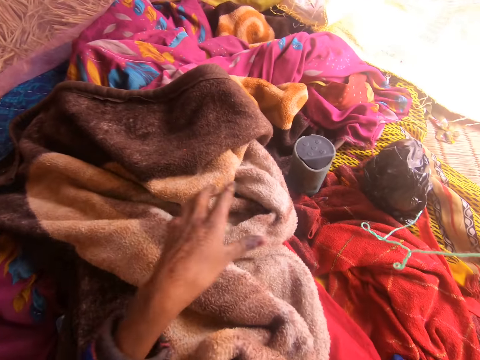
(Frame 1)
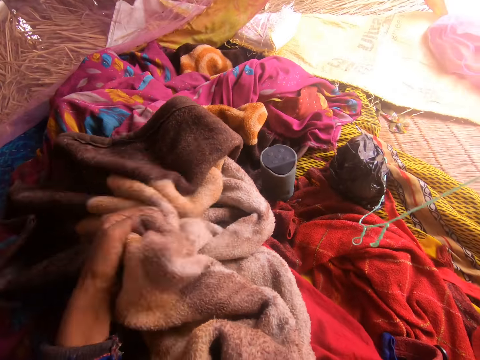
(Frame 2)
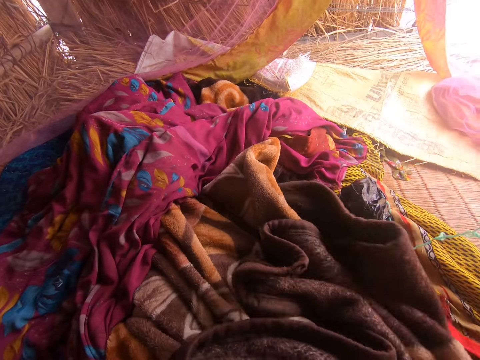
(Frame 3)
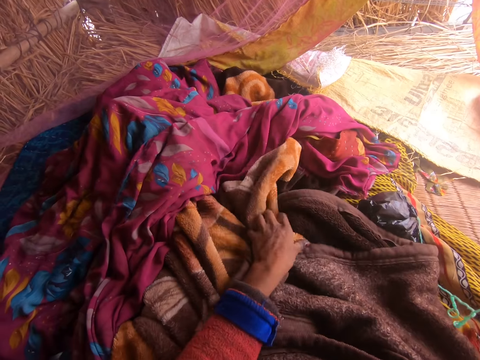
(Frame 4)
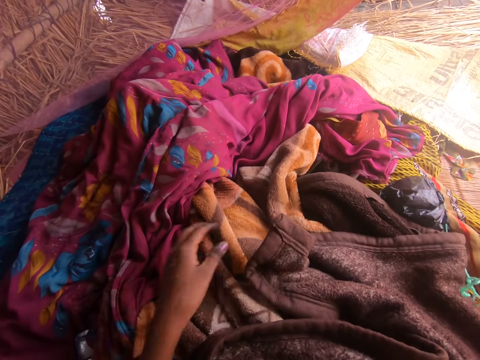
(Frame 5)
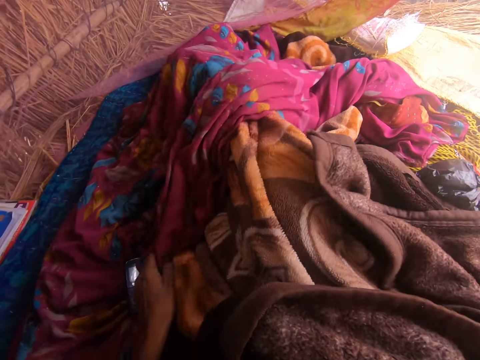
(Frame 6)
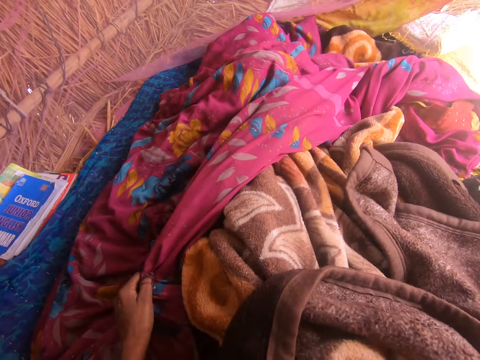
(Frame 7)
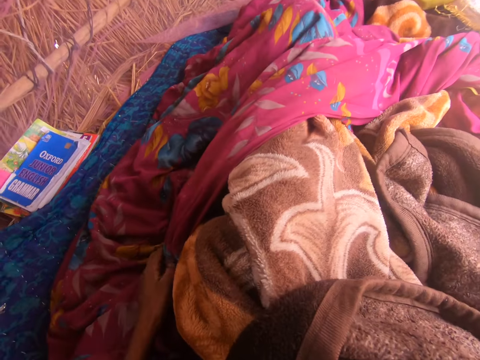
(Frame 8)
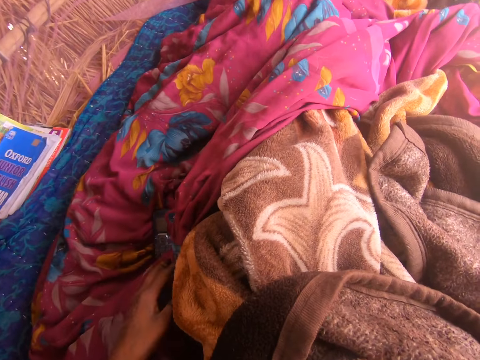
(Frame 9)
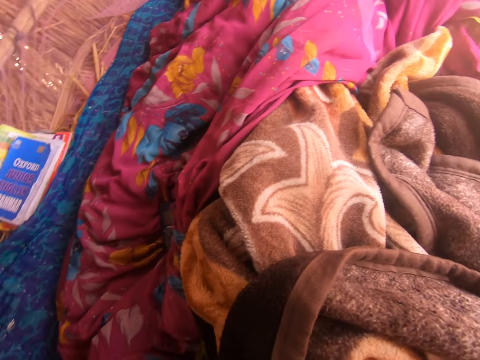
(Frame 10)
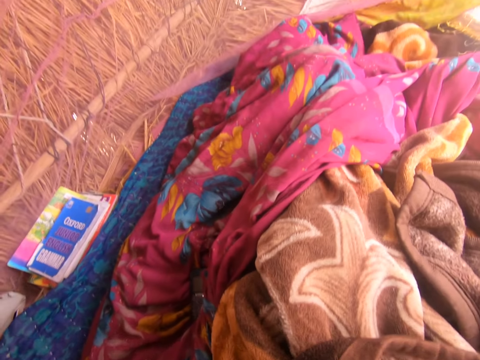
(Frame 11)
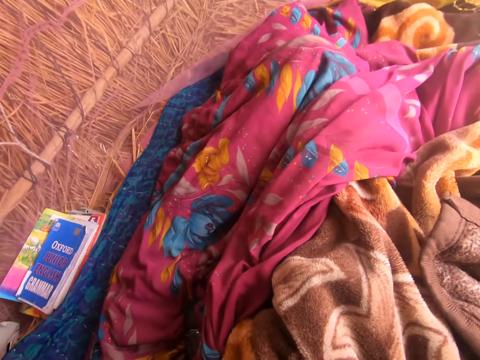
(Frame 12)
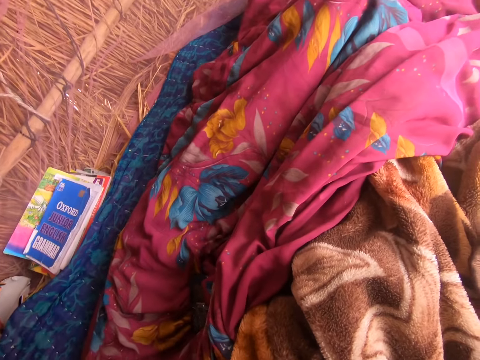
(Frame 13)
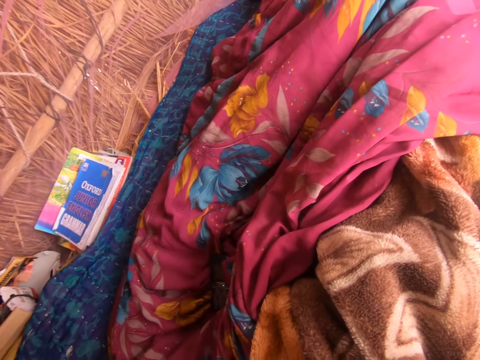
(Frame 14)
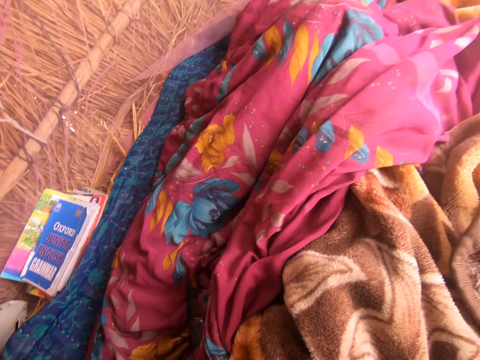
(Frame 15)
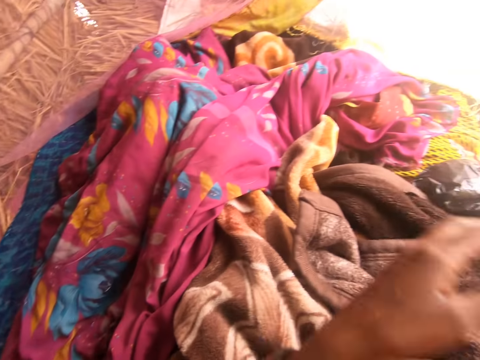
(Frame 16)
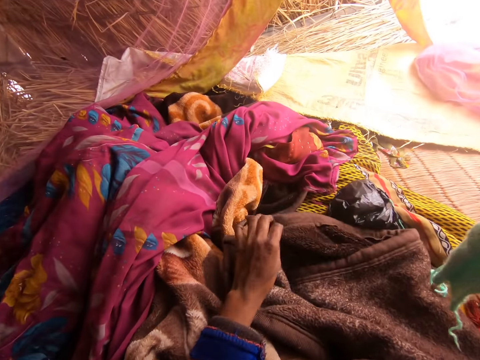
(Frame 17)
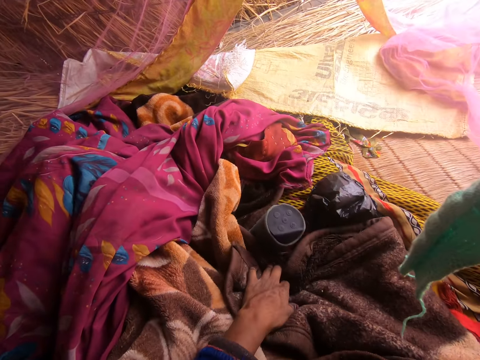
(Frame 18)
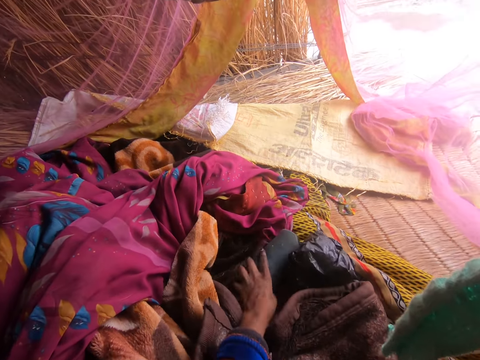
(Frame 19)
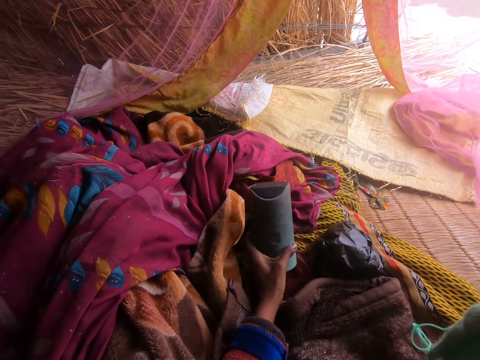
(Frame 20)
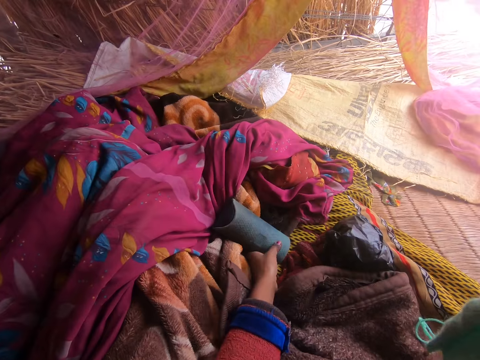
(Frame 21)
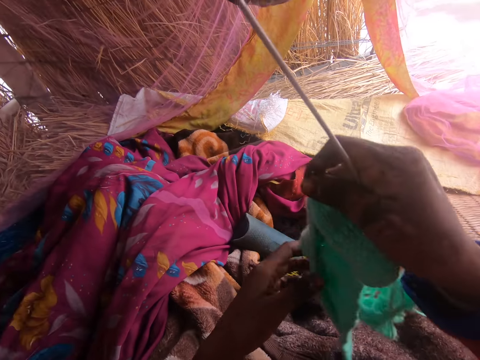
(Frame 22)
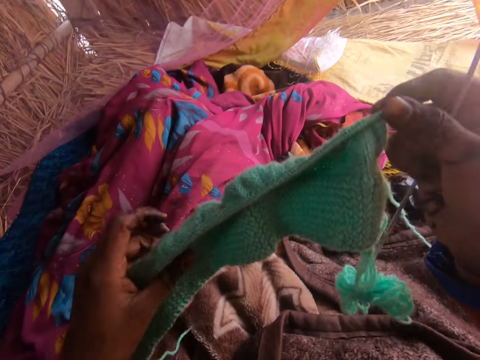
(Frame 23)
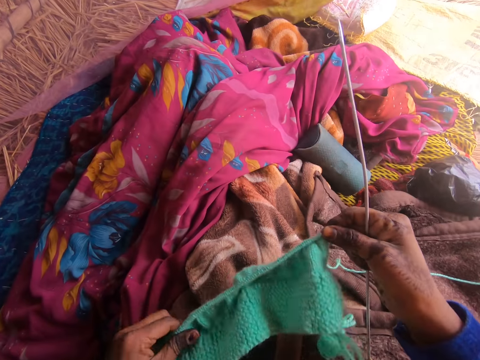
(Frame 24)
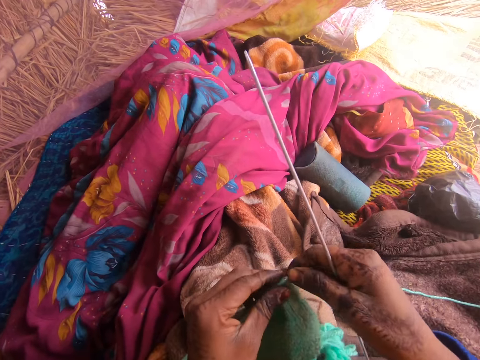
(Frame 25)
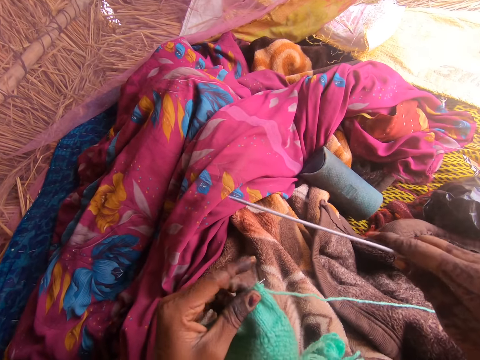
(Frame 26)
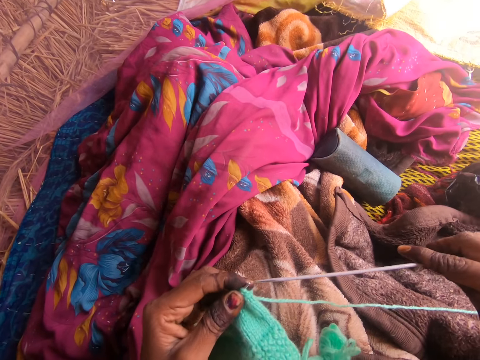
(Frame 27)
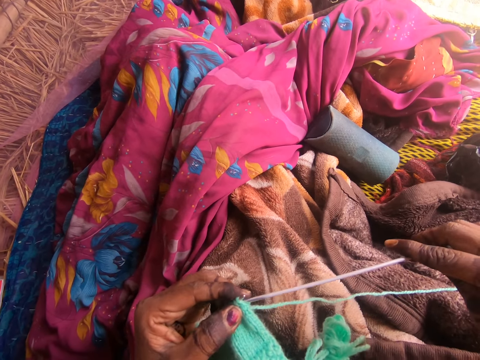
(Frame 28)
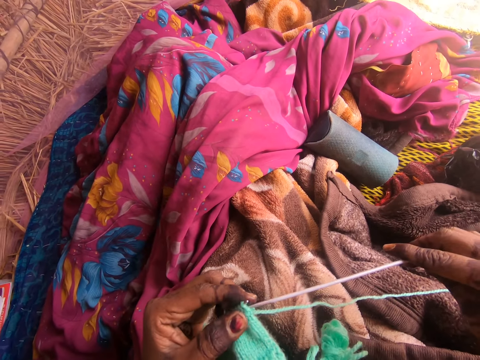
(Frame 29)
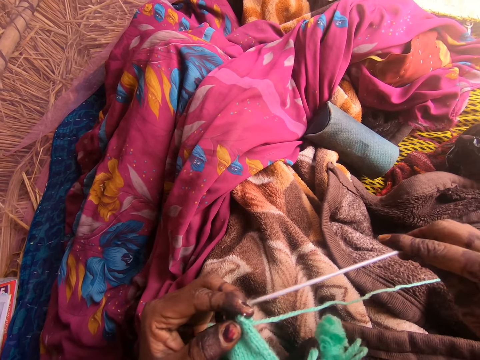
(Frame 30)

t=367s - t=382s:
The camera wearer stretches a bedsheet. They look around. They touch a radio. They fold the side of the blanket. They hit the Bluetooth radio. They move the radio. They sew using a yarn and a crochet. They hold the fabric with both hands. They straighten the fabric. They hold the fabric with the left hand. They put the needle on the right in the fabric.

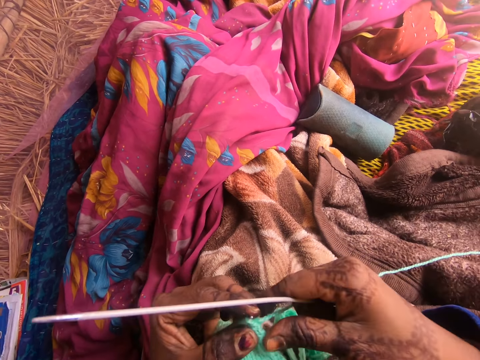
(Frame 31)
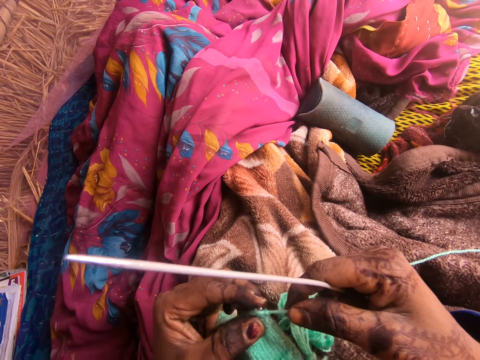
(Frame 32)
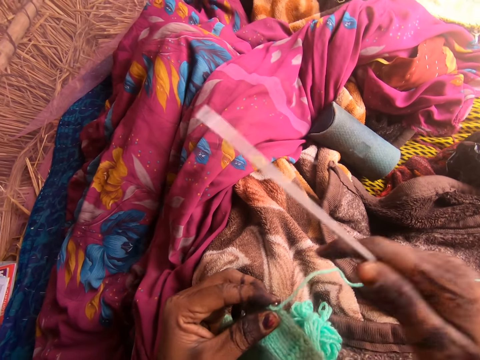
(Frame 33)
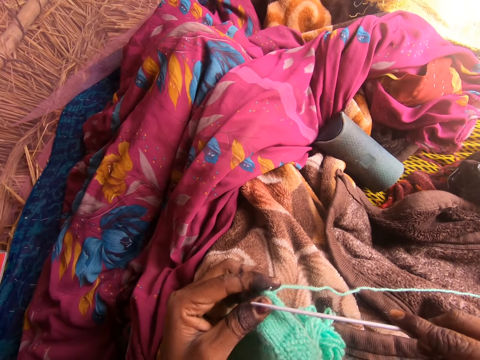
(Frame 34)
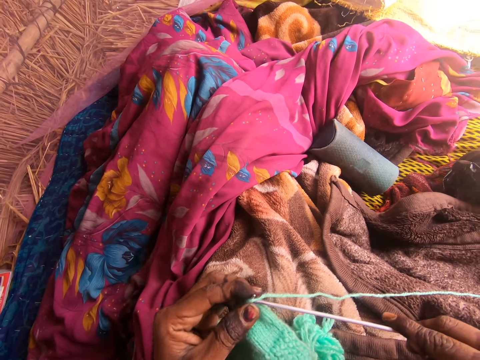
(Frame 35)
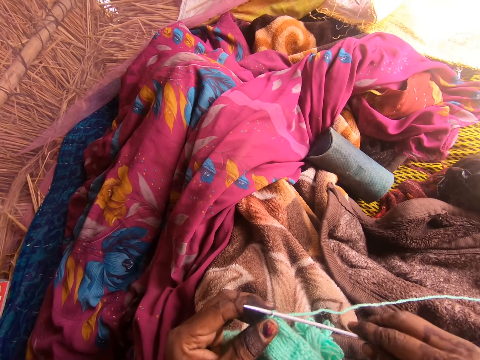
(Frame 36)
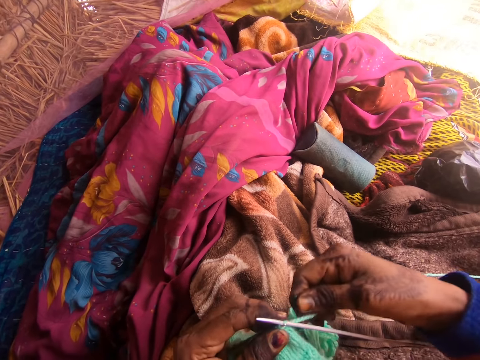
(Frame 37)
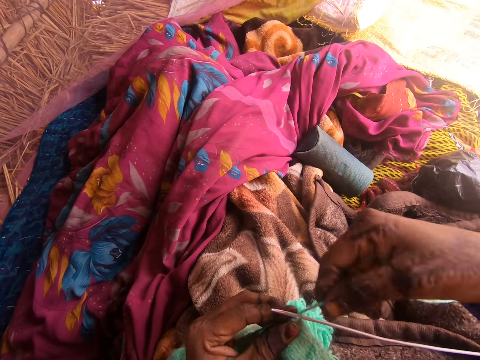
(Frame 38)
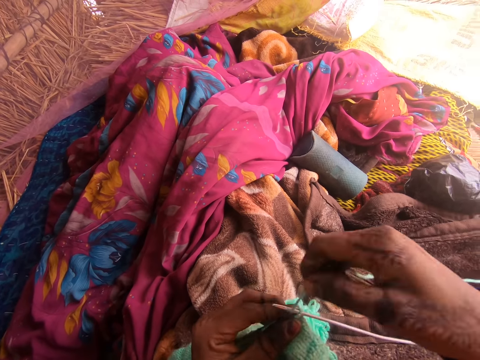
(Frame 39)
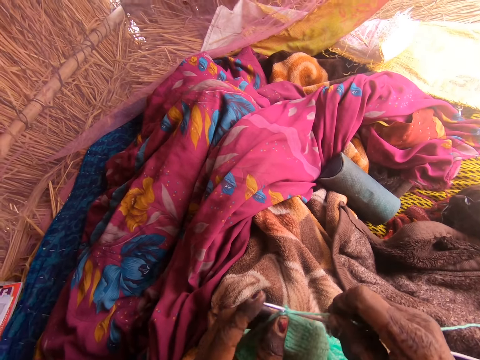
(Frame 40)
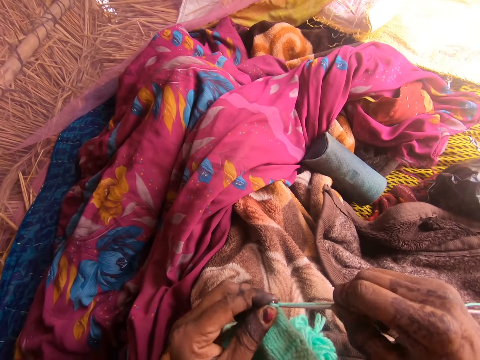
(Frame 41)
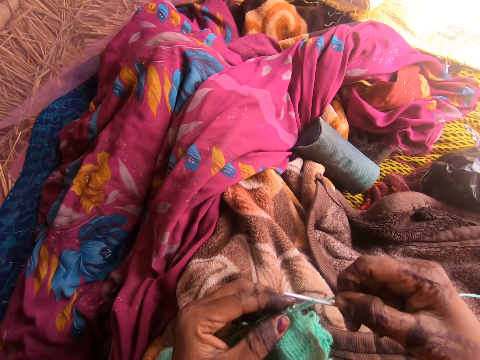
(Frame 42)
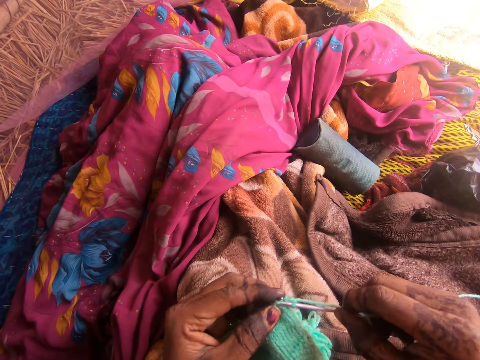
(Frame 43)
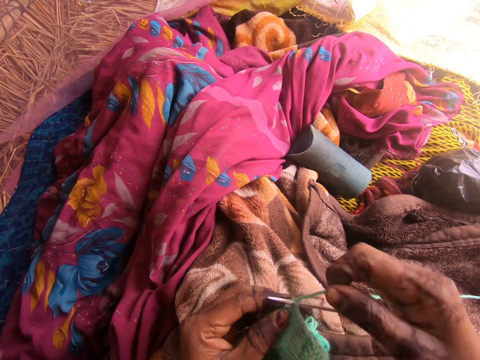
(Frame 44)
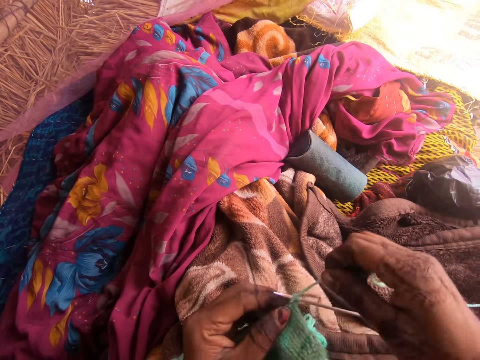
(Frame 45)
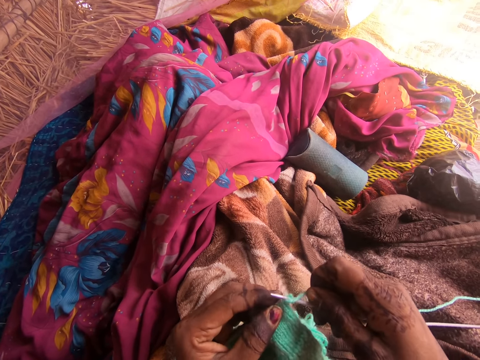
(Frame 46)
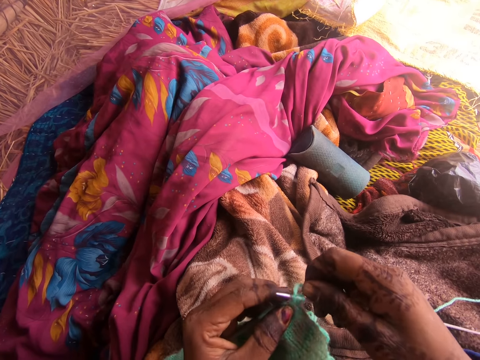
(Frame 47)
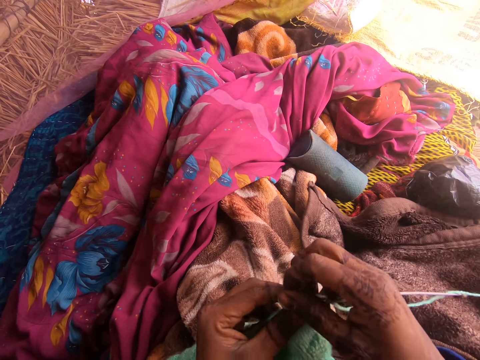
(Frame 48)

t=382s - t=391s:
The camera wearer adjusts the thread. They put the needle in the fabric. They knit the fabric.

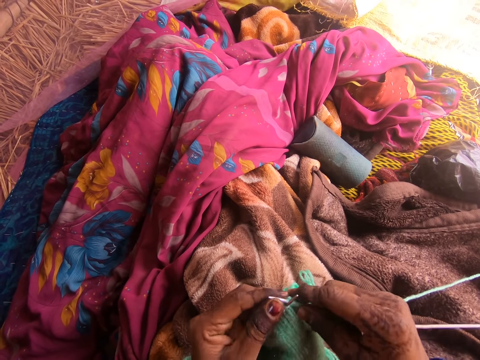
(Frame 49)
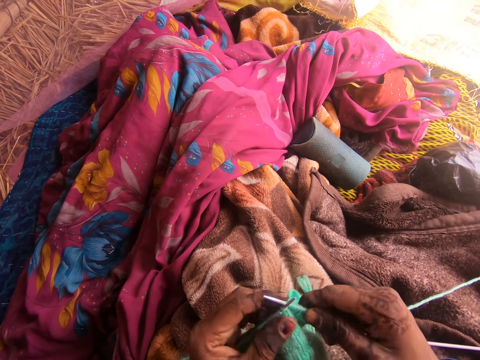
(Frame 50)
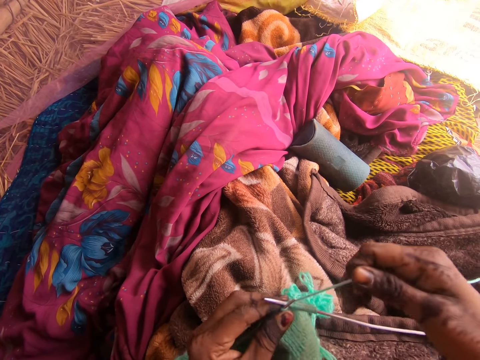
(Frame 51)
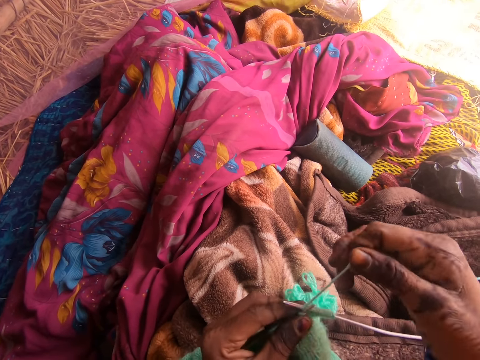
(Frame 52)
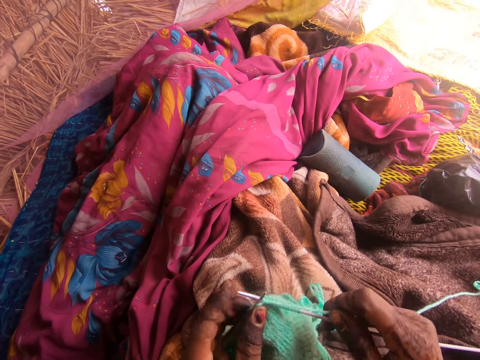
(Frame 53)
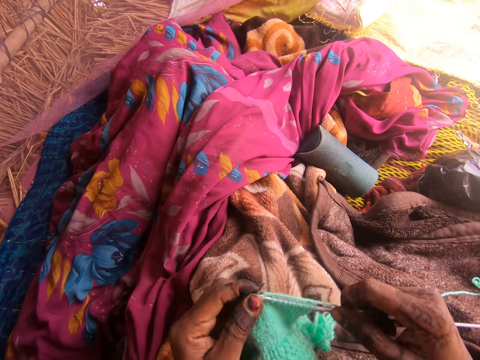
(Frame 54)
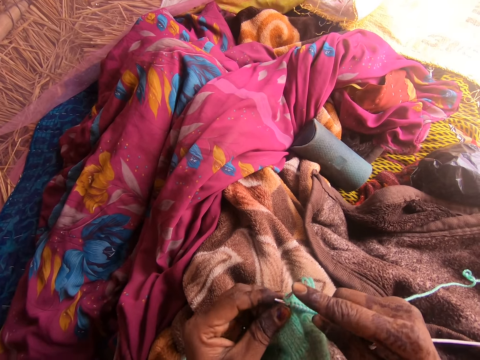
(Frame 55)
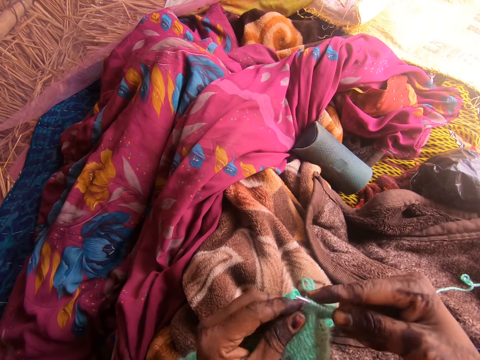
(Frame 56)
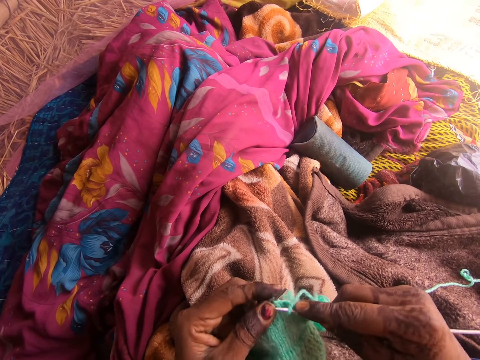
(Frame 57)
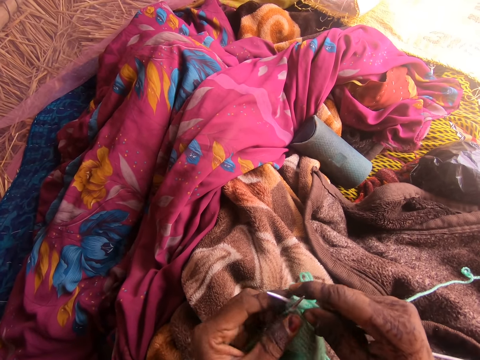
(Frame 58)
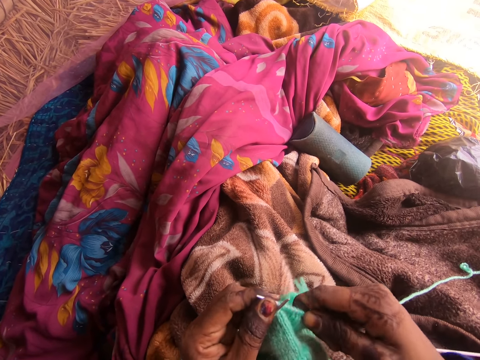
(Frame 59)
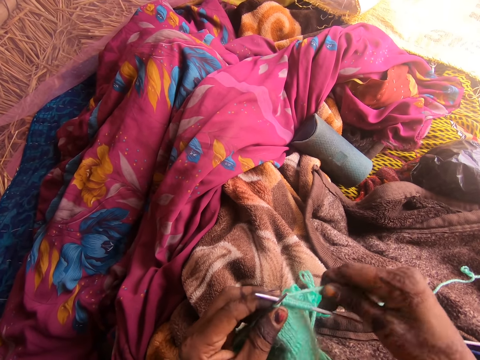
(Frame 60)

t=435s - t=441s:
The camera wearer knits the fabric with needles.
